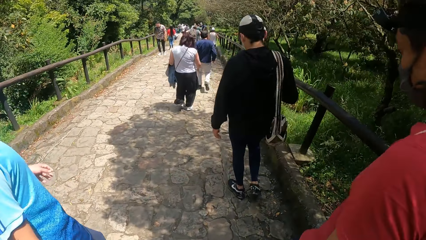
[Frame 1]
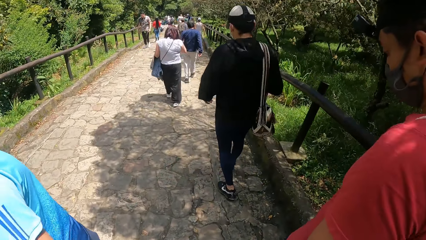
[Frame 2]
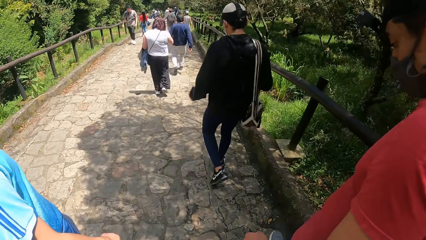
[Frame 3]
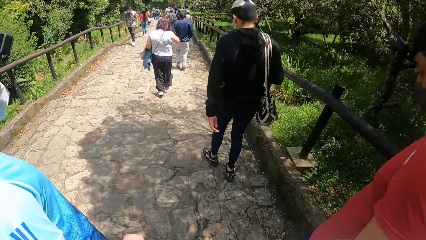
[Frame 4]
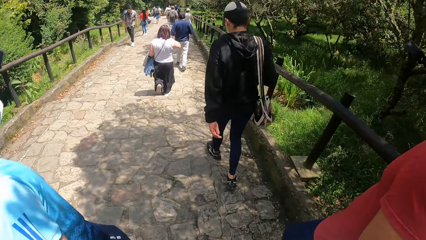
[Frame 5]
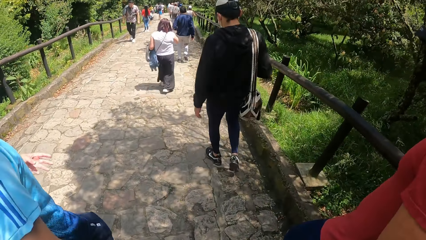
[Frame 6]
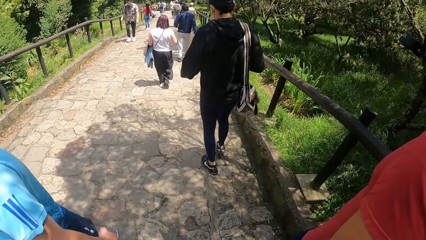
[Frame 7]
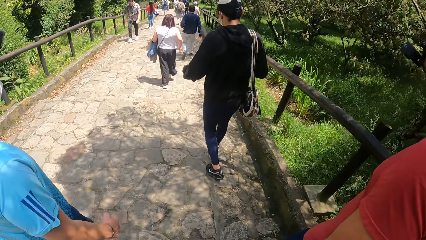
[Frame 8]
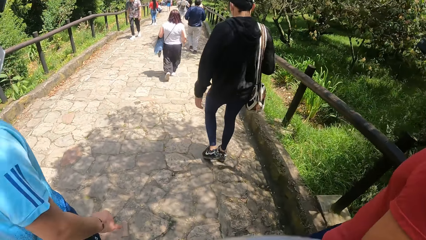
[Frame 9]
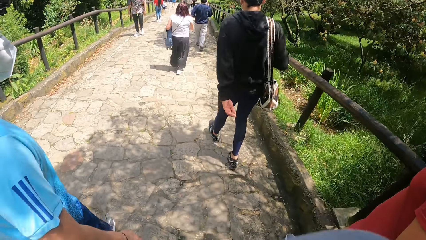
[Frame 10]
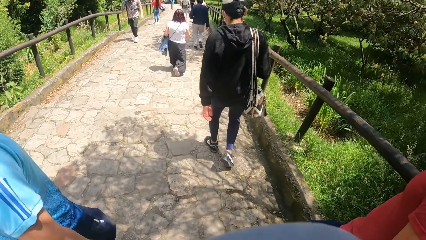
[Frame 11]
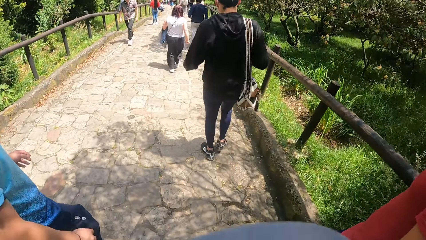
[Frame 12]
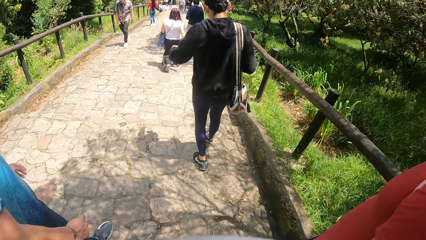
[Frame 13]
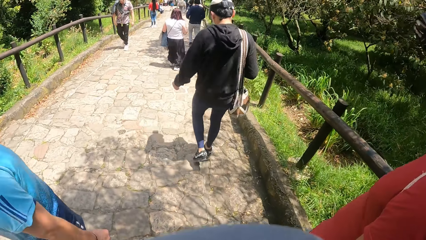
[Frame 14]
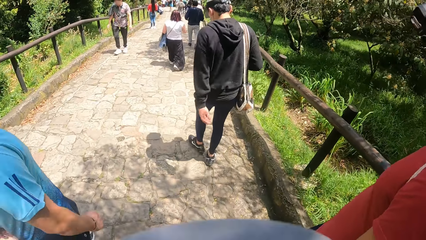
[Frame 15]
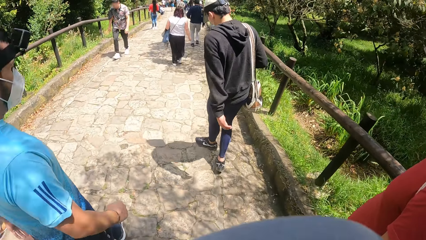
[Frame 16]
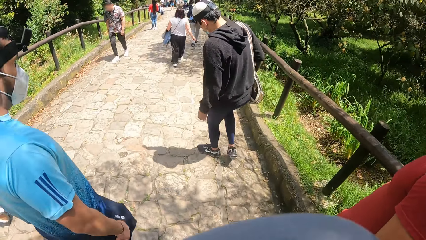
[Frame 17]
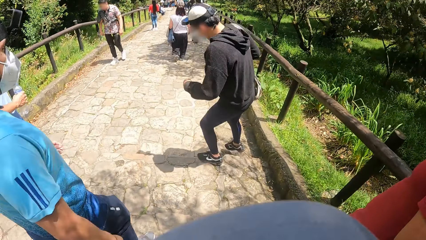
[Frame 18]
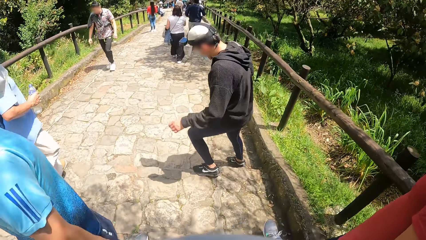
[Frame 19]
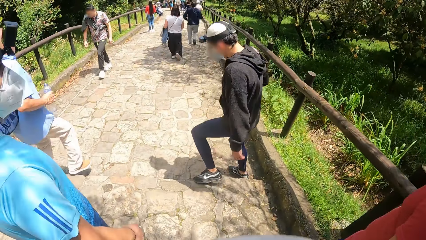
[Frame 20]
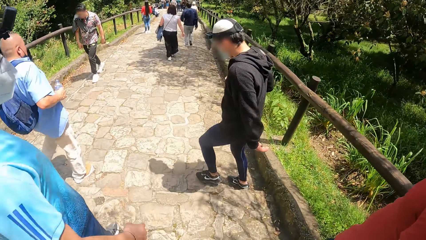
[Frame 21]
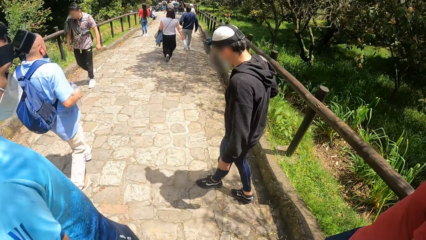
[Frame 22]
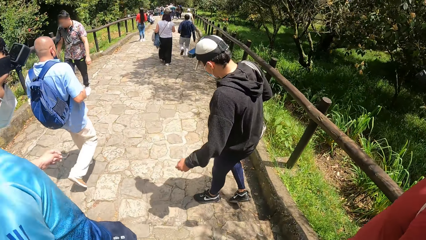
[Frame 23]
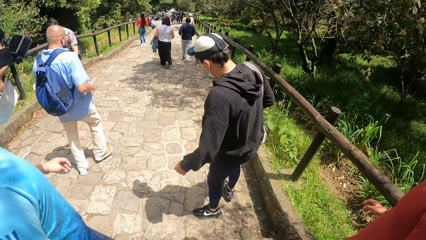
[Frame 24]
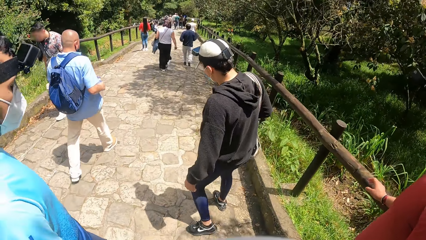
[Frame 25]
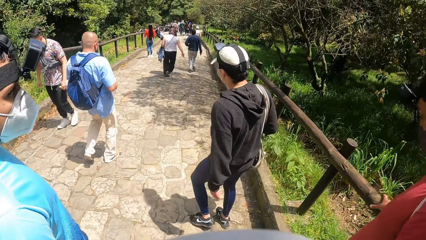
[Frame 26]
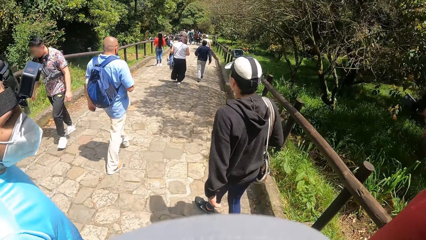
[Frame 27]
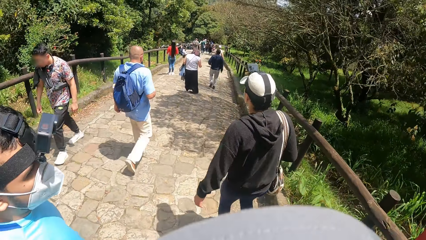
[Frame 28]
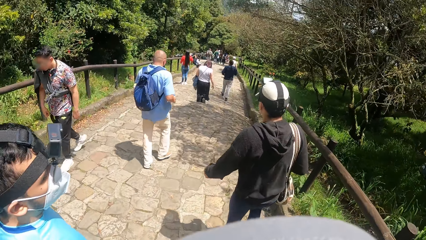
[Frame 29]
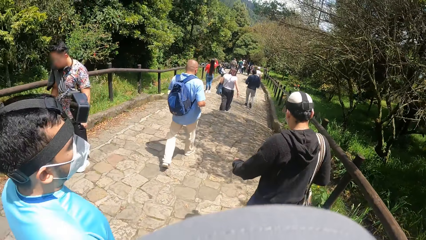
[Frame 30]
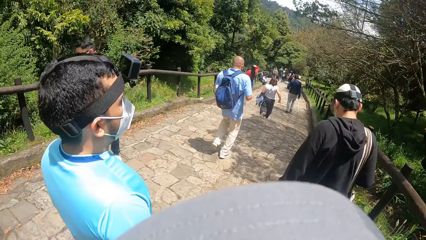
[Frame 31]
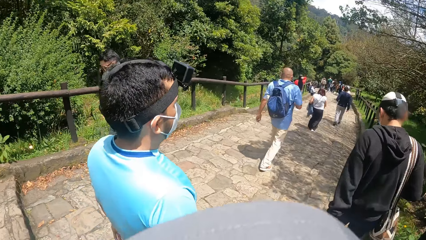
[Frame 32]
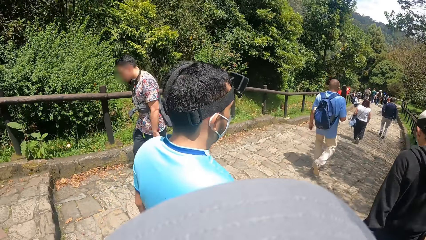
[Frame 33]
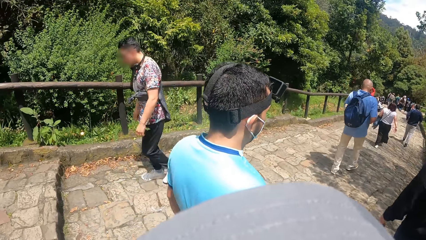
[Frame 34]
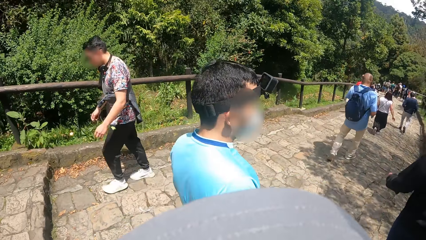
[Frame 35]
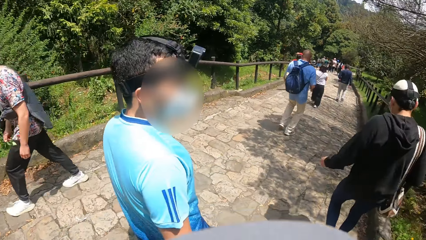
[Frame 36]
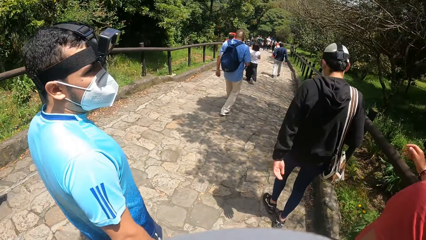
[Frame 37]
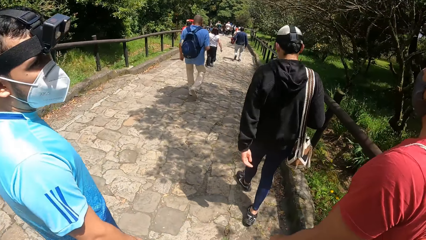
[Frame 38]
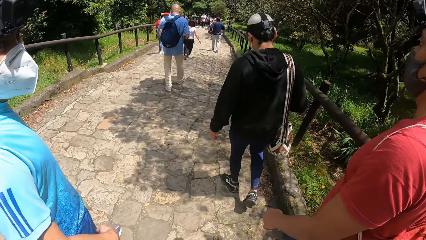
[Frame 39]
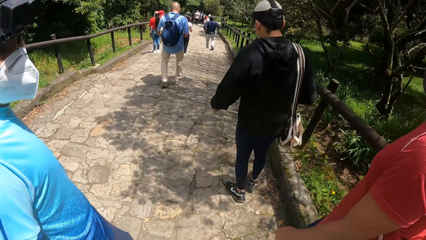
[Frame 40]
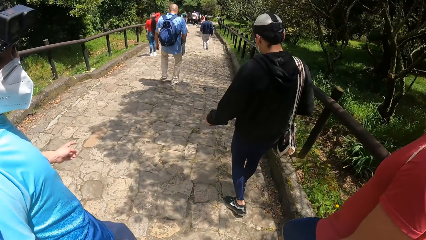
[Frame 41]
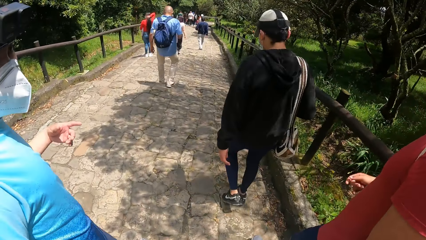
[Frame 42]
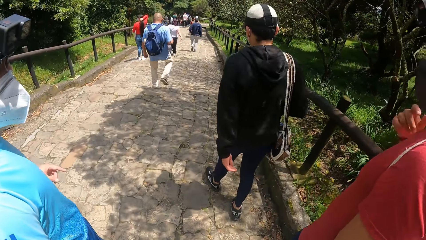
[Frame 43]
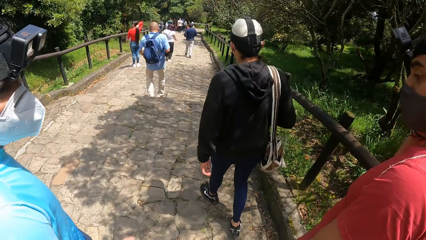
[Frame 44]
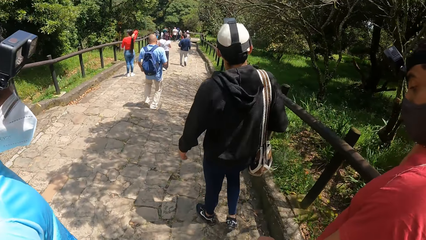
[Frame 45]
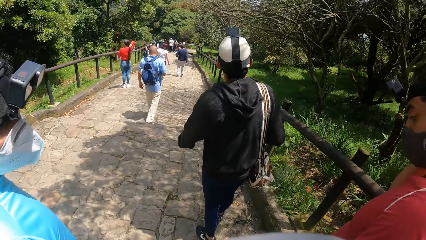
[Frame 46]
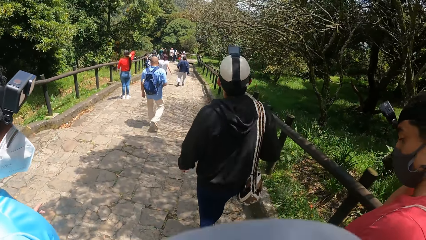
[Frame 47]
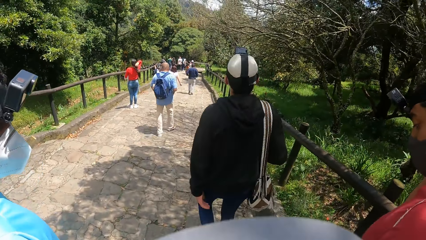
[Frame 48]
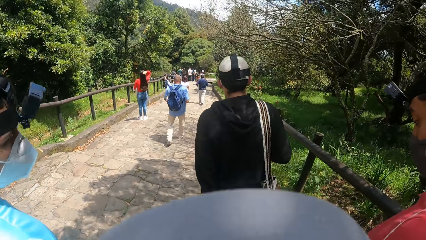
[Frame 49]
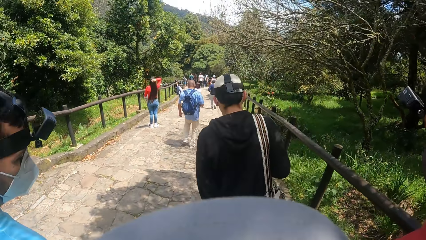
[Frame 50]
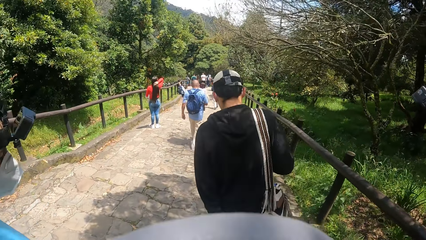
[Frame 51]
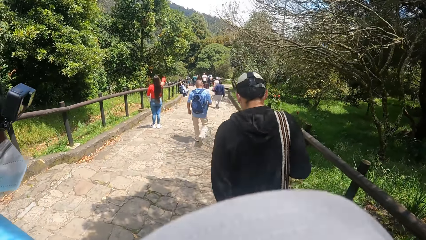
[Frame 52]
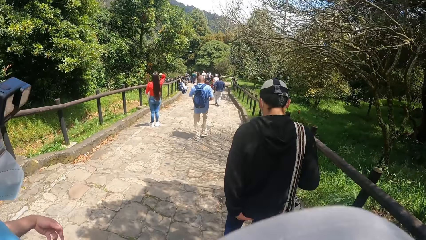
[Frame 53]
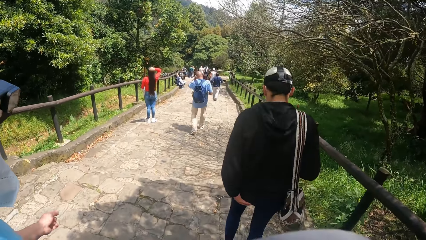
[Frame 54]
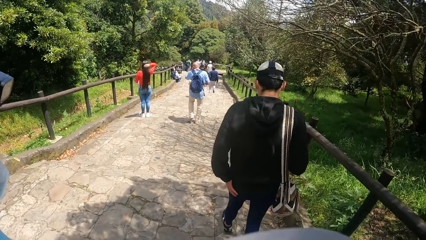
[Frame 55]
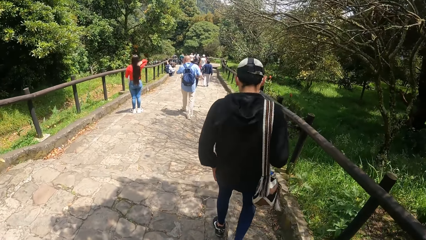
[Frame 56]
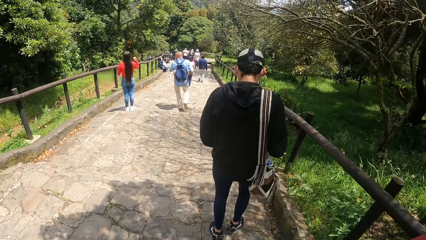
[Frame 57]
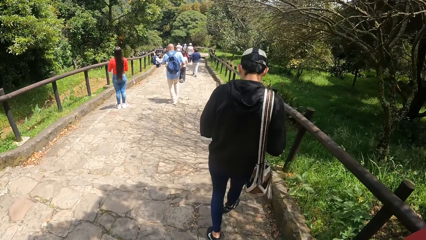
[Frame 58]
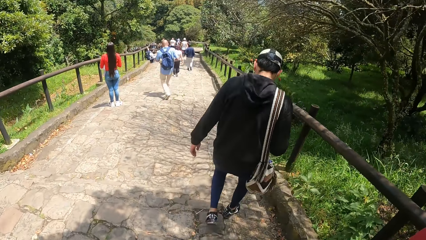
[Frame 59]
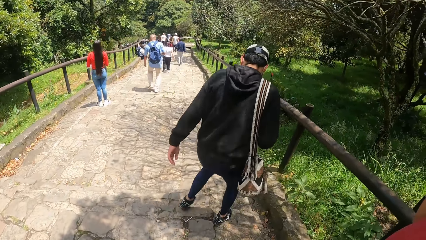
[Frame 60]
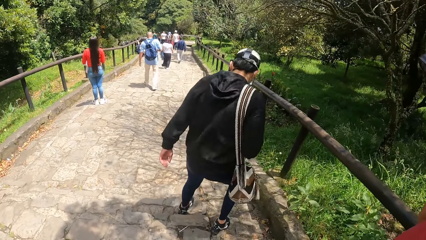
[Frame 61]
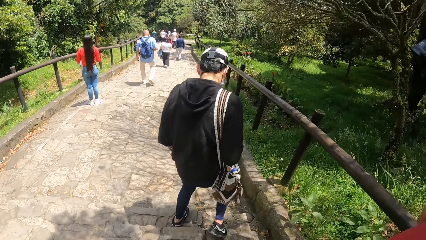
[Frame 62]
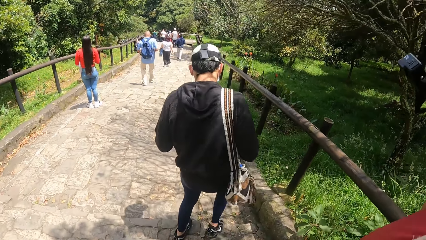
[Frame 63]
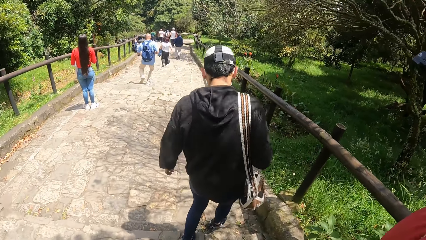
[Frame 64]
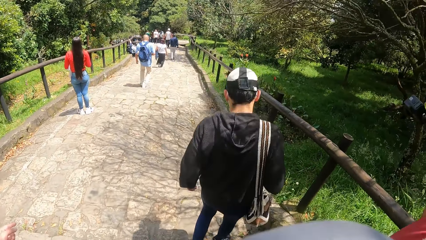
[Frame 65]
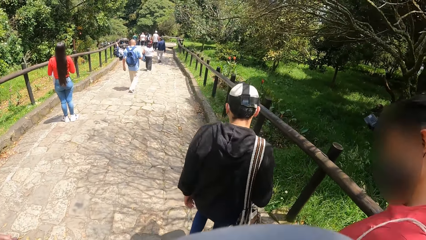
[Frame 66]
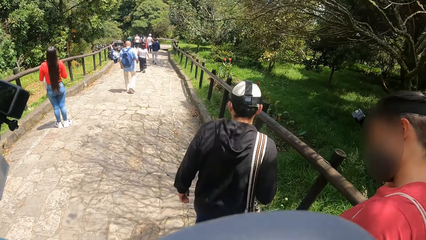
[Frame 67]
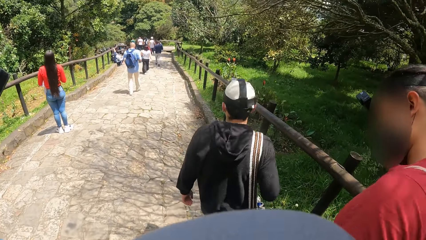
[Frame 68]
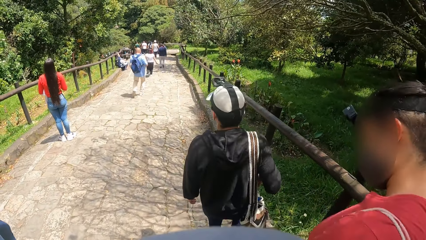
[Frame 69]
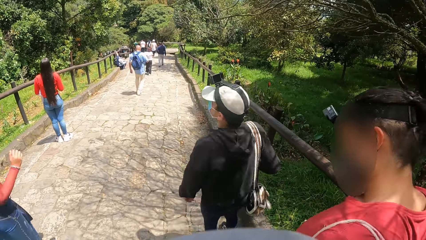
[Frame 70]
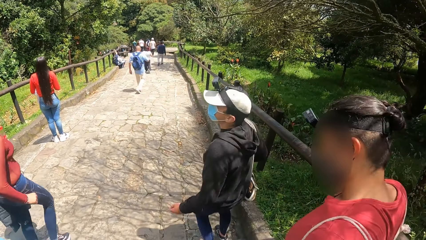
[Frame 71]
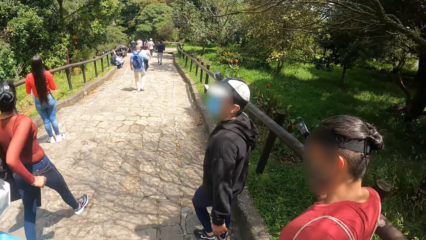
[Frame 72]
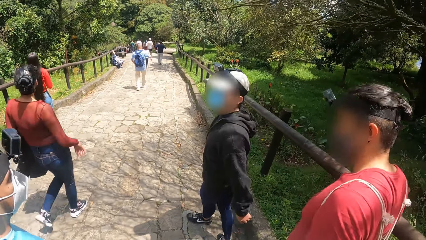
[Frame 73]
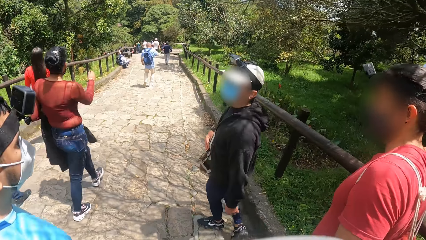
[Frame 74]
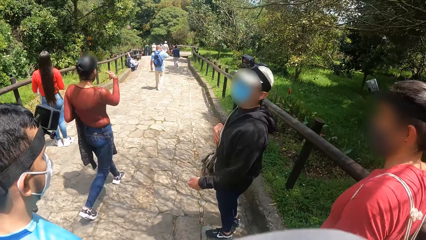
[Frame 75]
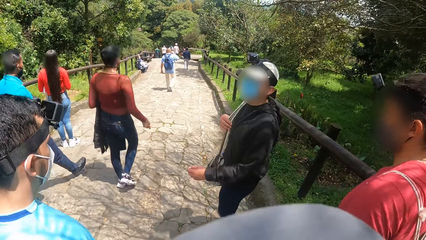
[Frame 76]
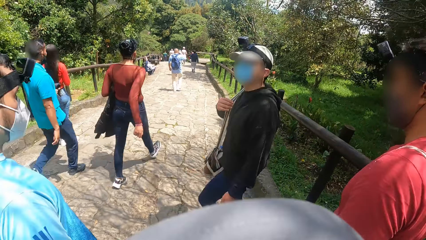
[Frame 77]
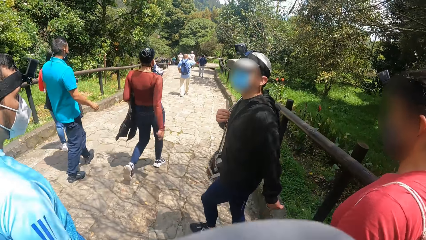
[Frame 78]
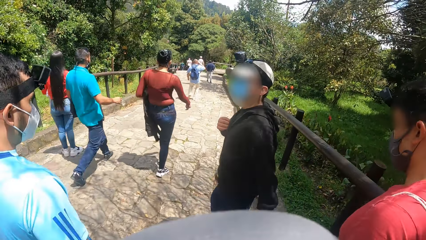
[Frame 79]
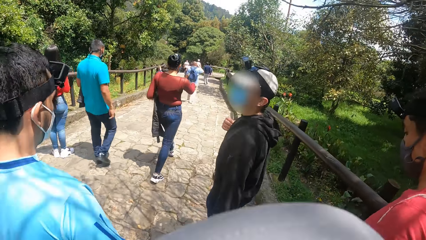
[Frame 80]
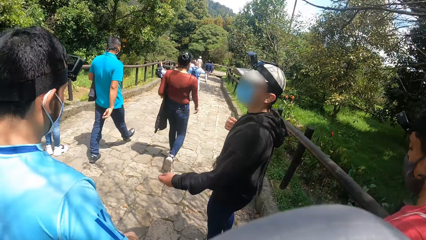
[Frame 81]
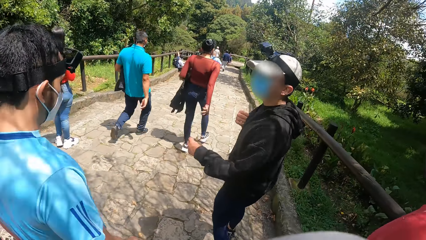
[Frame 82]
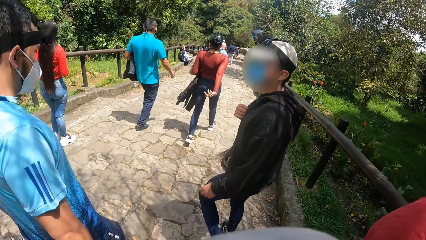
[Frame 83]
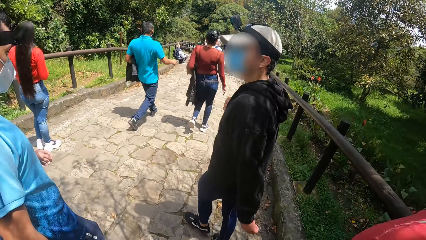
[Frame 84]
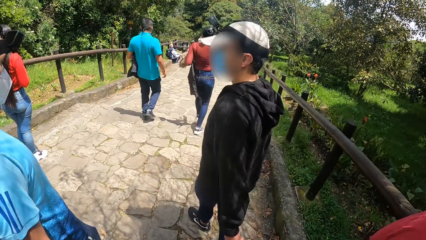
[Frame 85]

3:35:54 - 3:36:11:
A person looks at another person. The first person walks on the road, looks at the other person, and walks on the road. The other person walks on the road. A third person interacts with the first person.
